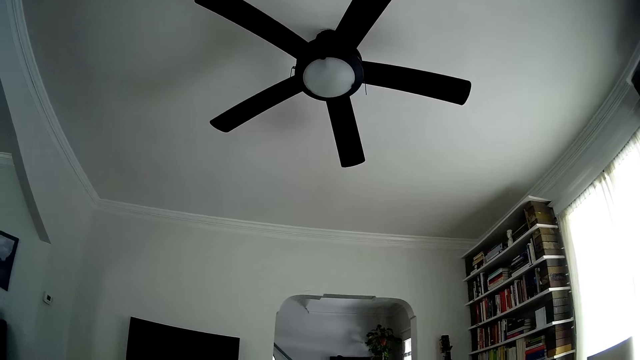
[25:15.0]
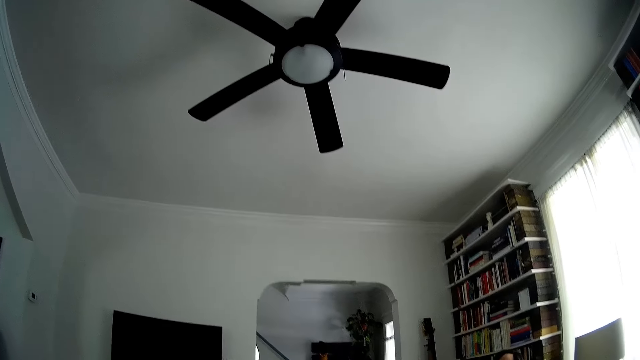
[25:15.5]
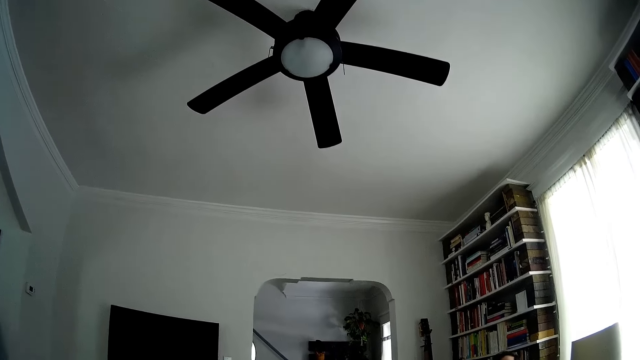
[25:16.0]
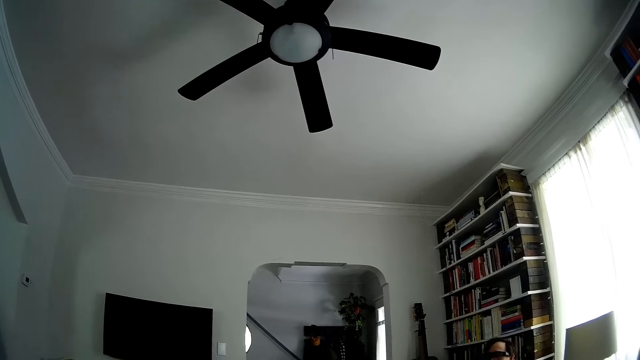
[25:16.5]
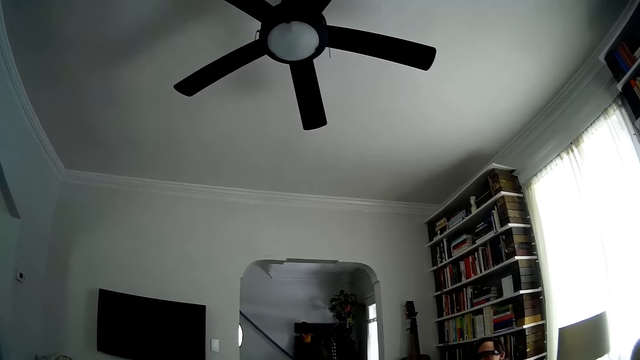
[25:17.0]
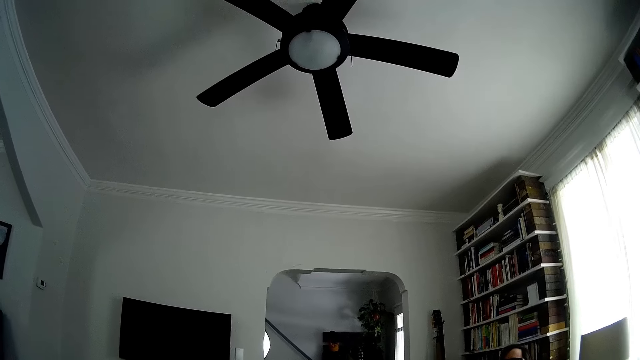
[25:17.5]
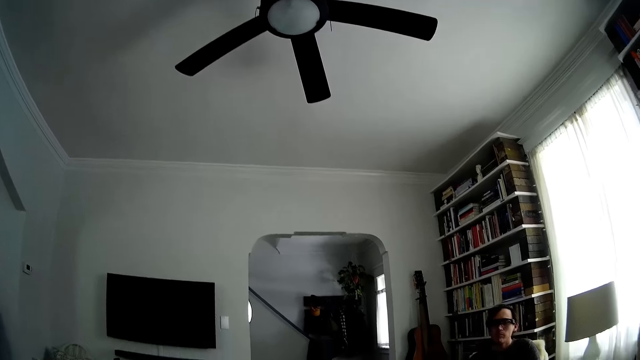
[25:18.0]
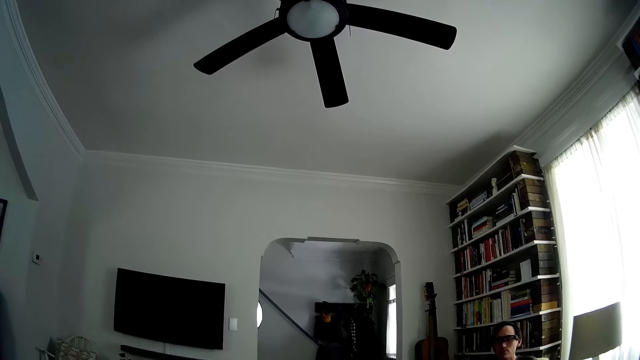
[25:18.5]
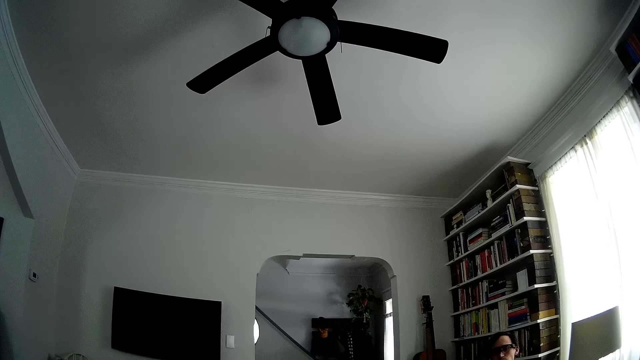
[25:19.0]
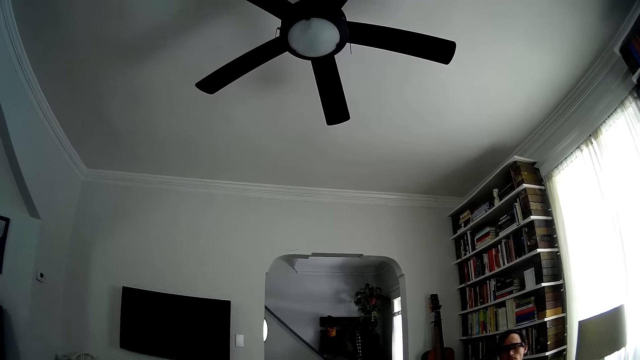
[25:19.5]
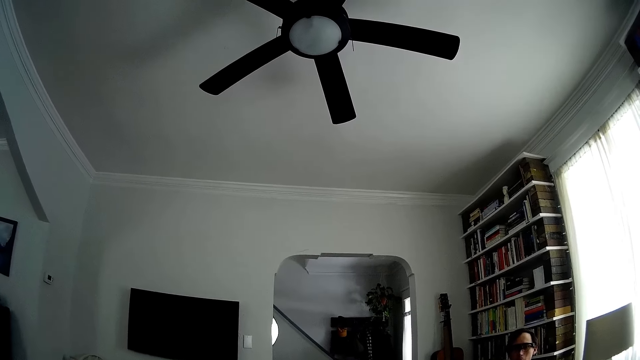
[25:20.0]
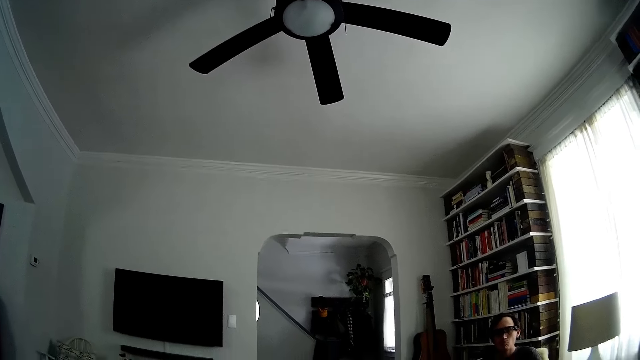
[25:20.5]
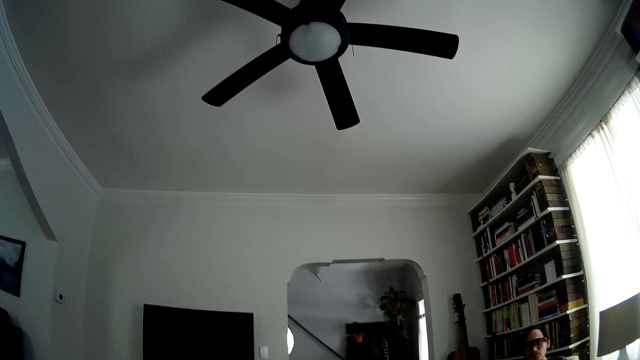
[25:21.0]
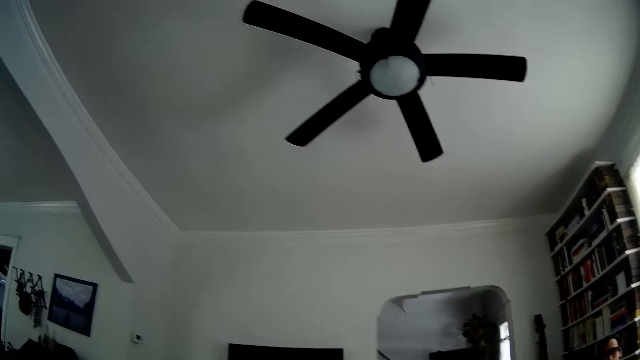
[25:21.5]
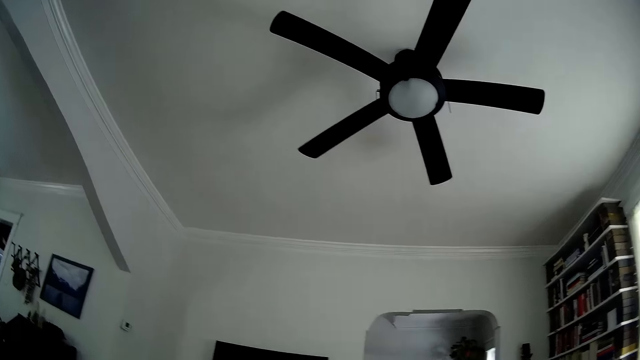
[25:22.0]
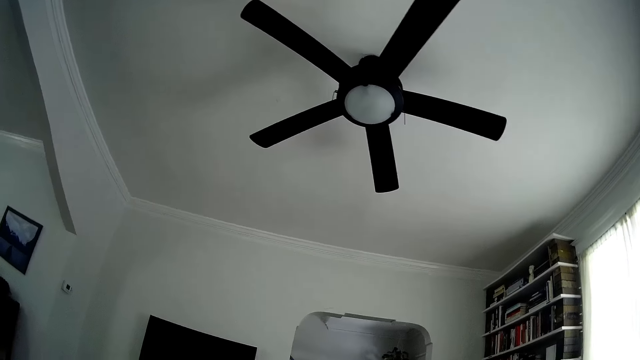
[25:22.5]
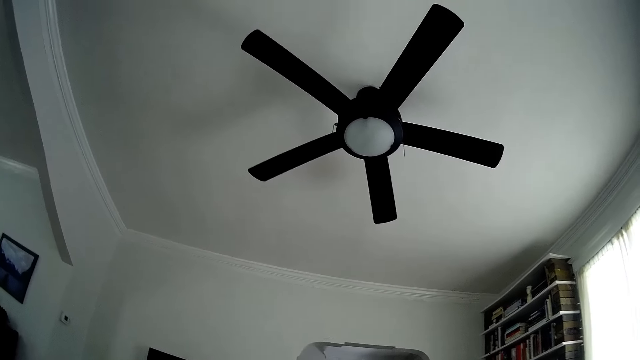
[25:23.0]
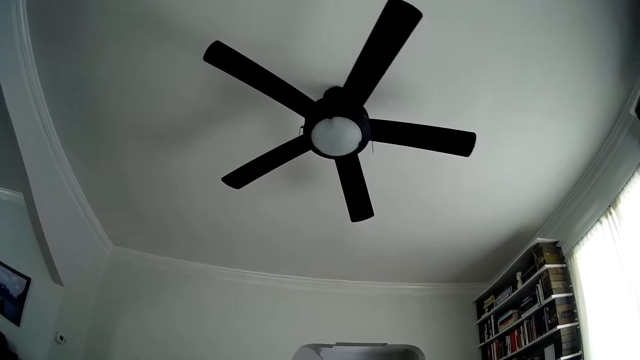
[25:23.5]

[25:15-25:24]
The camera wearer listens to some music.

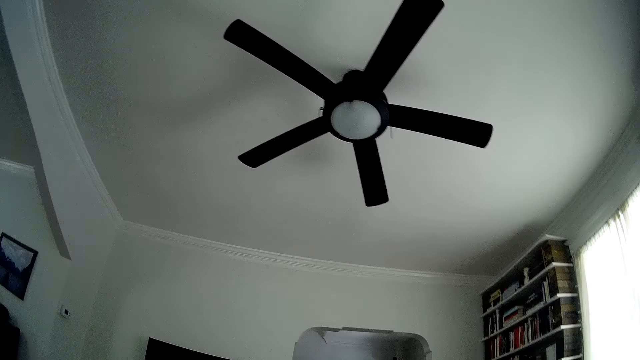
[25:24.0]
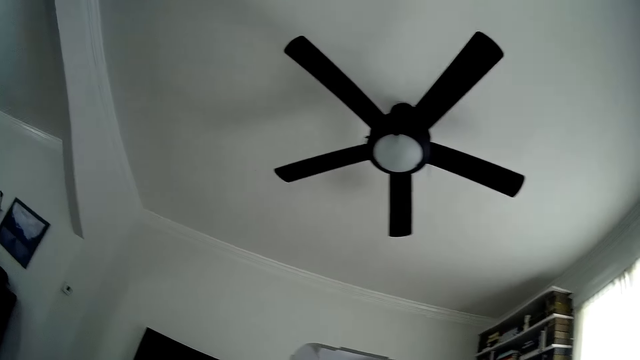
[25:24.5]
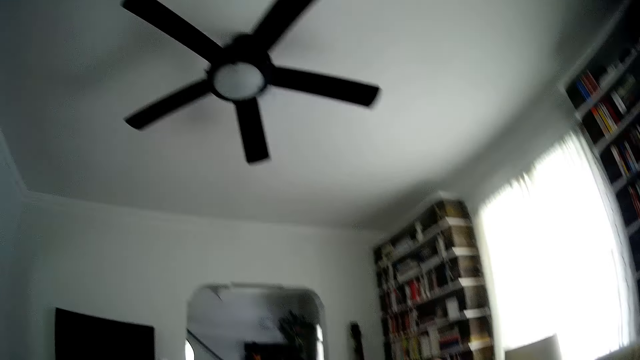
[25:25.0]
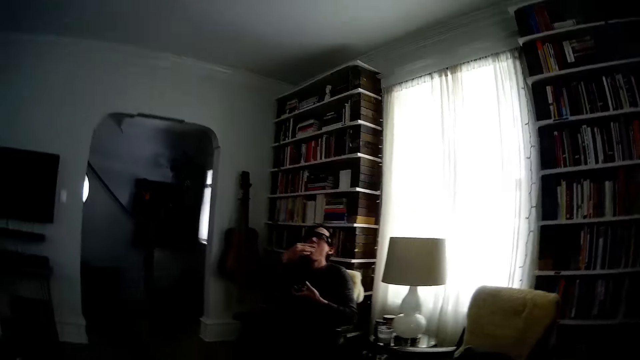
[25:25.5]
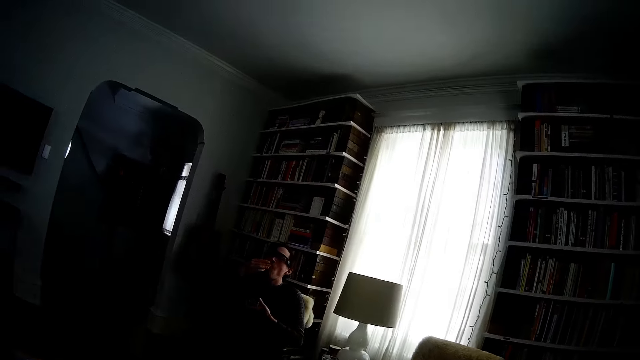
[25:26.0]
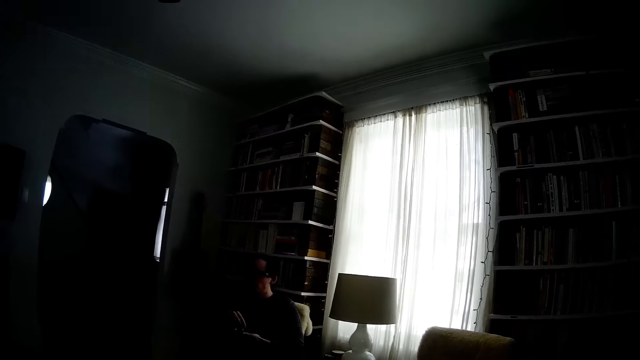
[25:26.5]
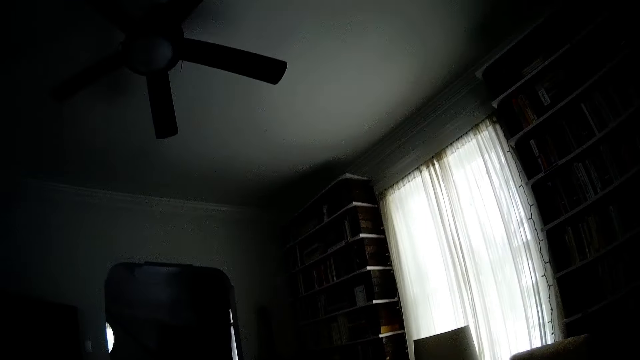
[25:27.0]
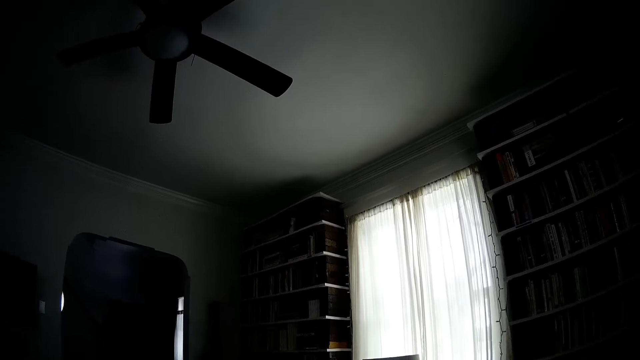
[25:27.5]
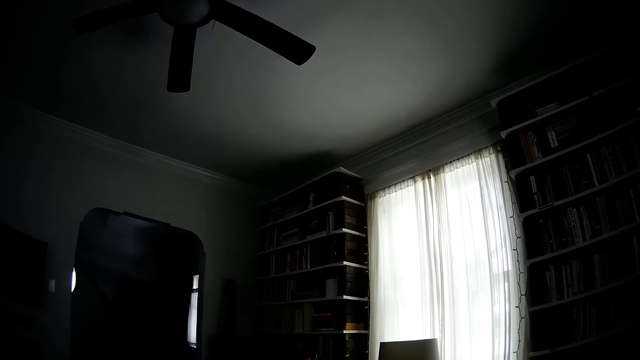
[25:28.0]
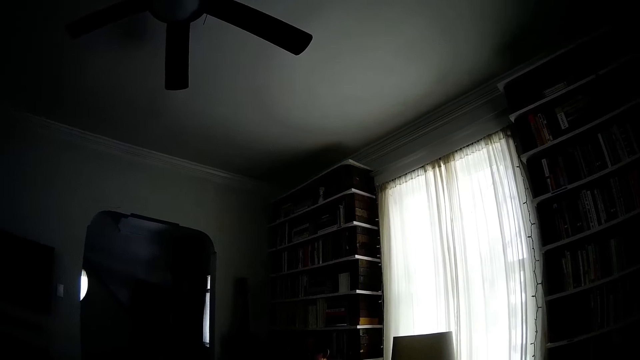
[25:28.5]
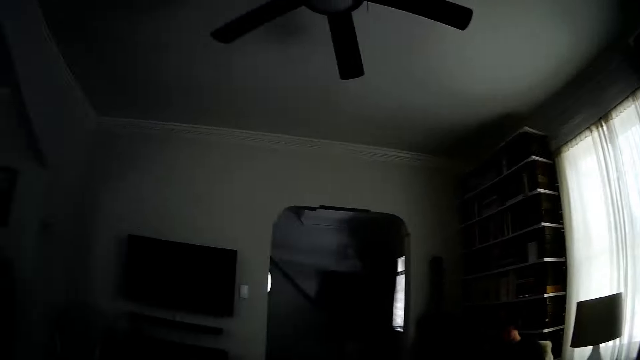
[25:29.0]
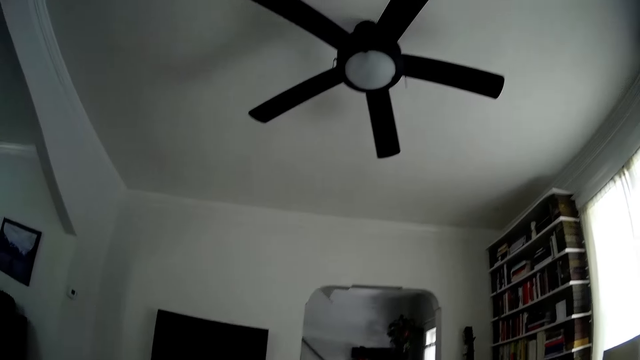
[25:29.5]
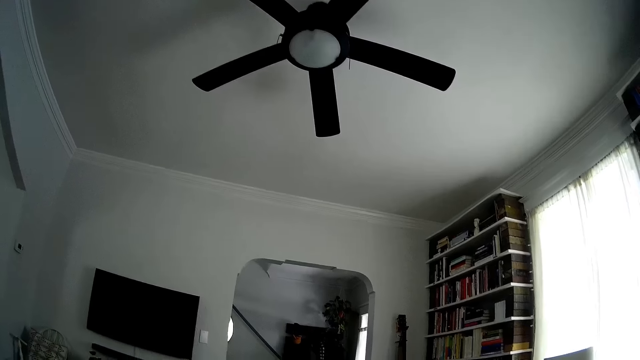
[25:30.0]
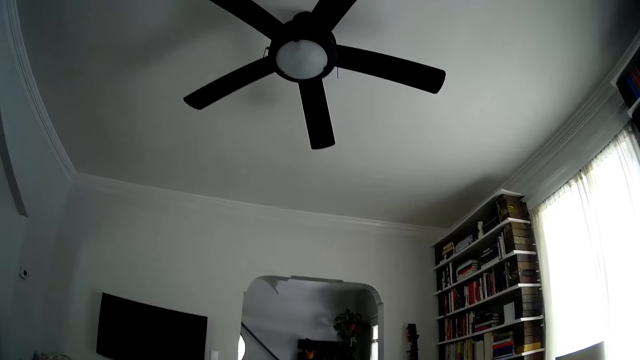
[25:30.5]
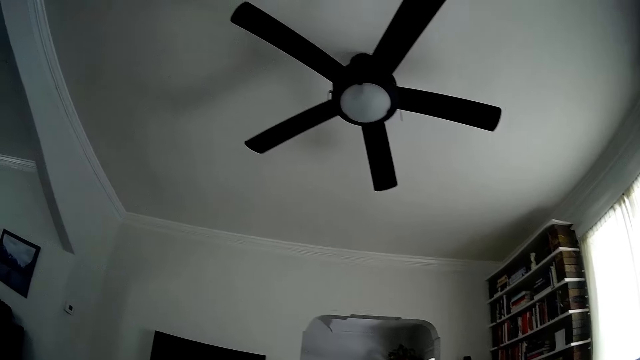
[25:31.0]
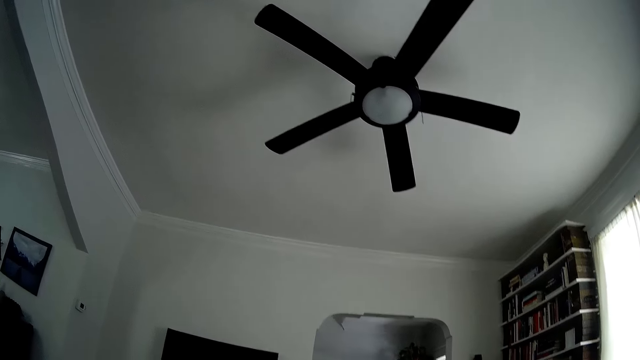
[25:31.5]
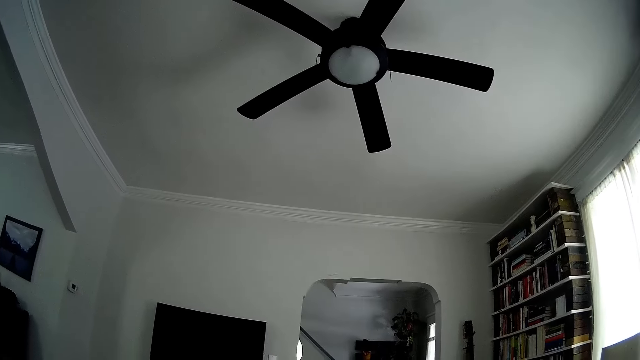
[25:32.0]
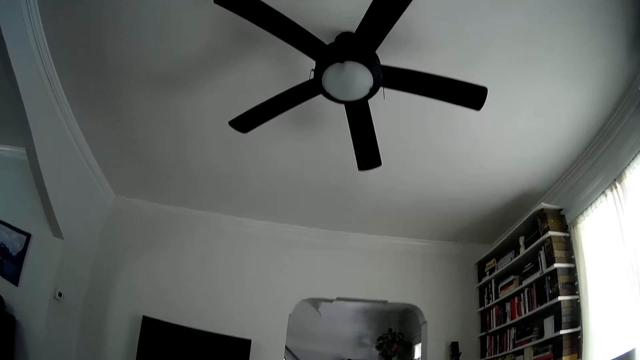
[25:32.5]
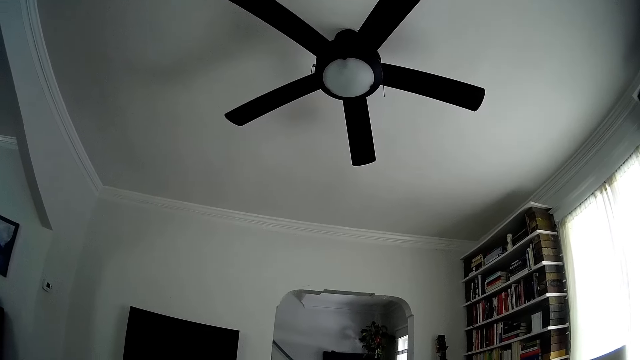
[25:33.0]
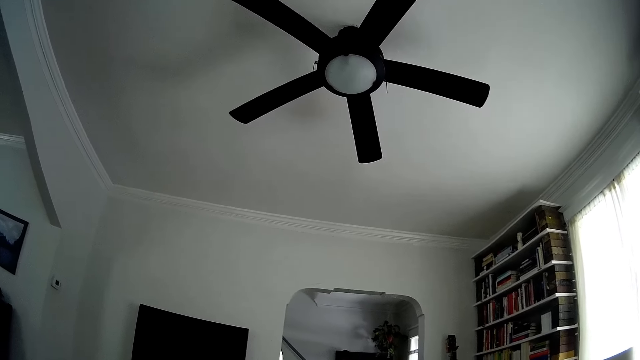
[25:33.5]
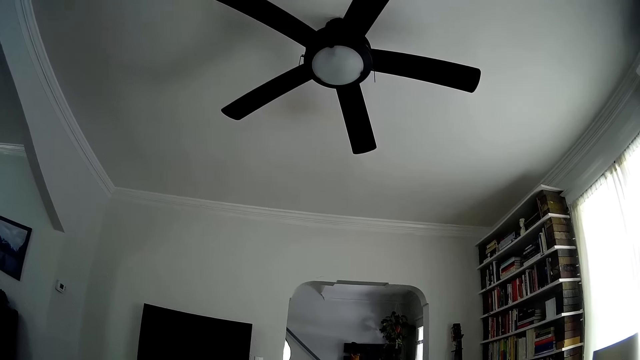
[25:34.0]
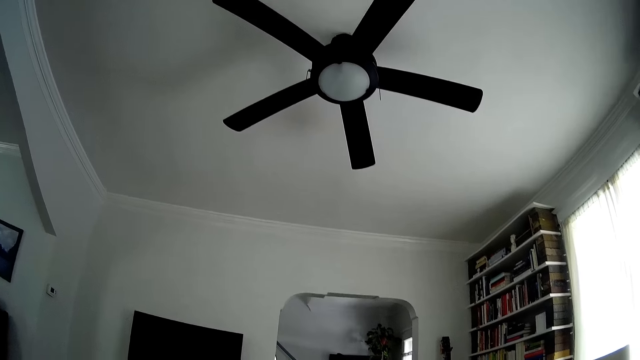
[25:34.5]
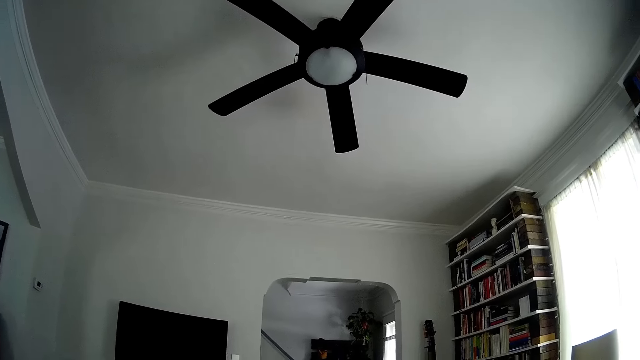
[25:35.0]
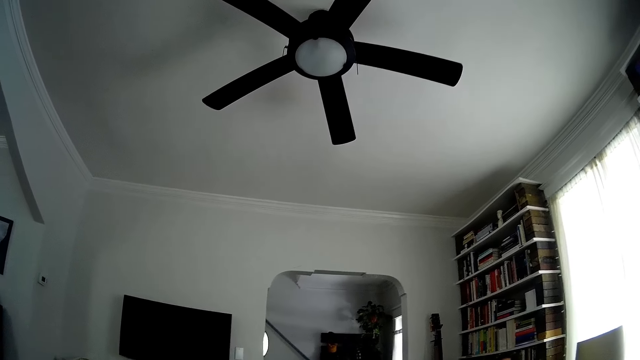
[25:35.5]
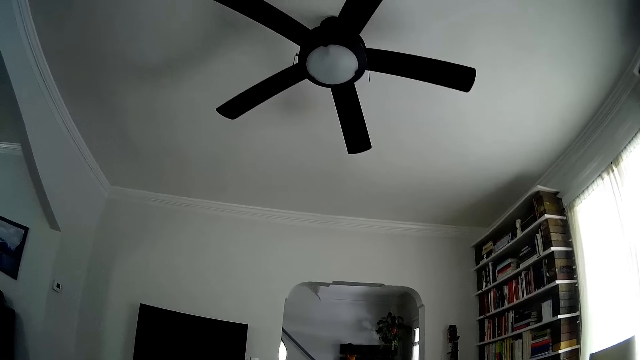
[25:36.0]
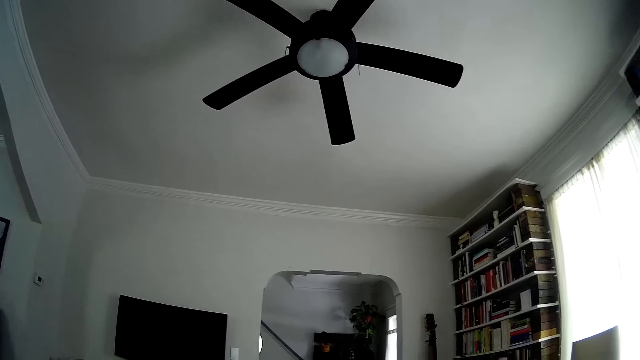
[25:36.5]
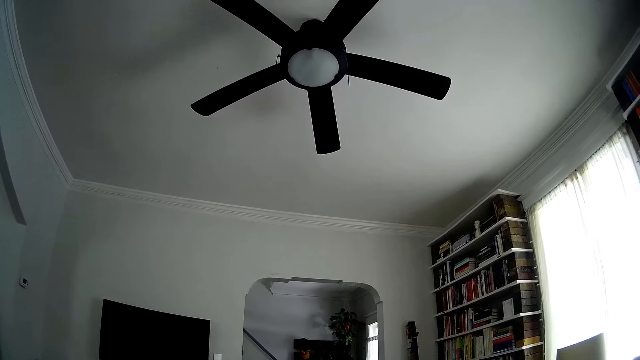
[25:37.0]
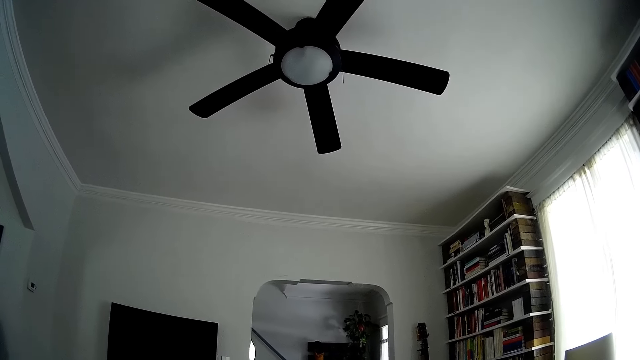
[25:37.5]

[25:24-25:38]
The camera wearer looks at the ceiling. They look at a window. They look at the ceiling.
